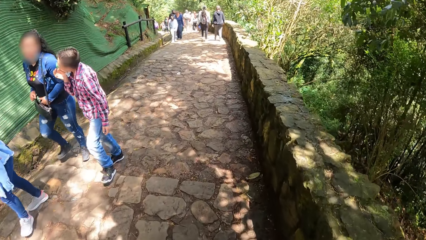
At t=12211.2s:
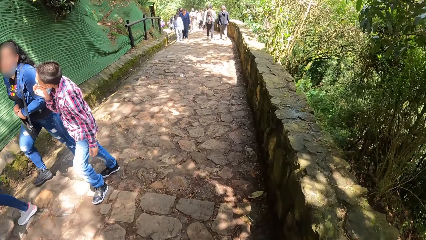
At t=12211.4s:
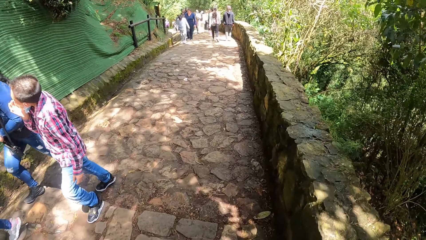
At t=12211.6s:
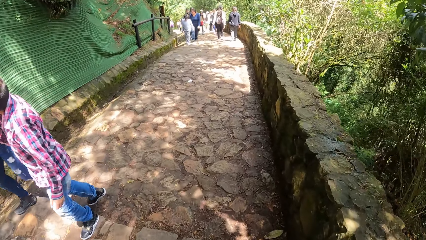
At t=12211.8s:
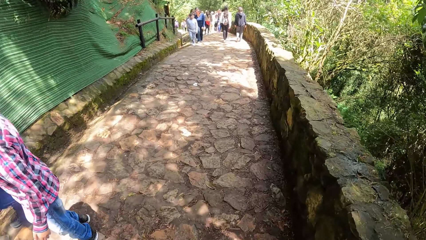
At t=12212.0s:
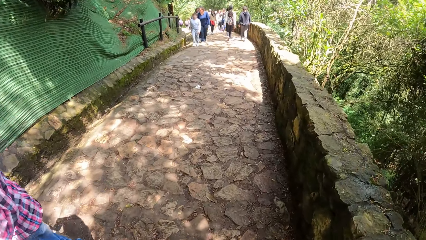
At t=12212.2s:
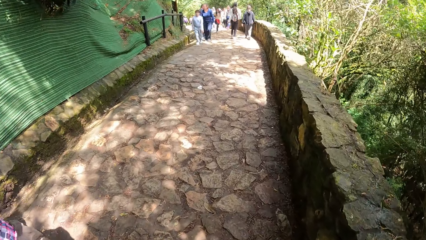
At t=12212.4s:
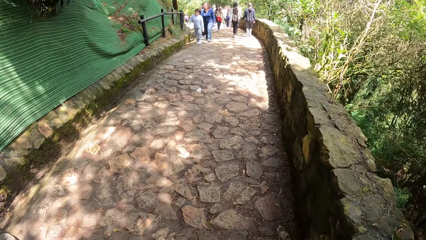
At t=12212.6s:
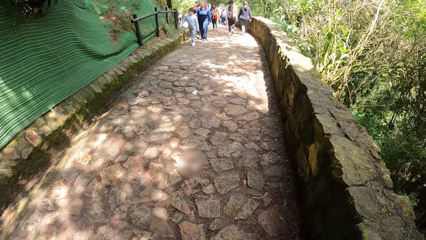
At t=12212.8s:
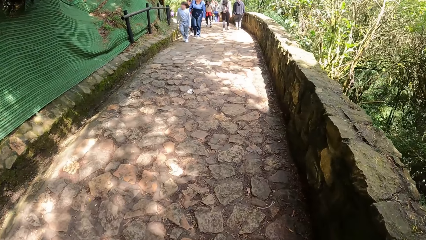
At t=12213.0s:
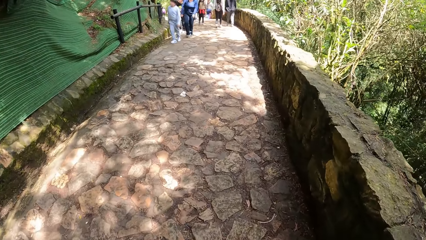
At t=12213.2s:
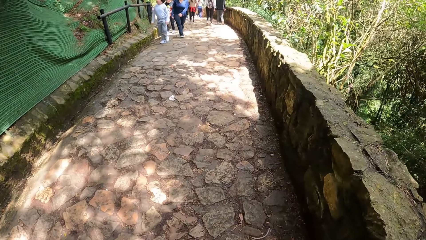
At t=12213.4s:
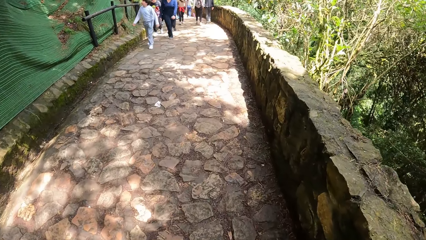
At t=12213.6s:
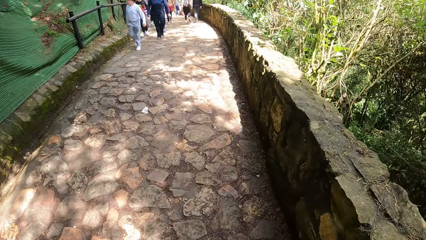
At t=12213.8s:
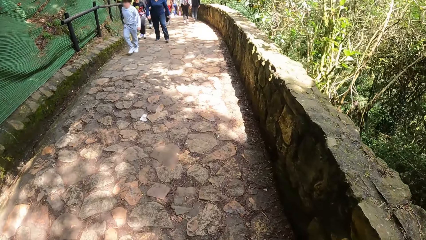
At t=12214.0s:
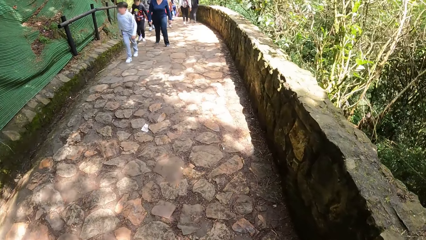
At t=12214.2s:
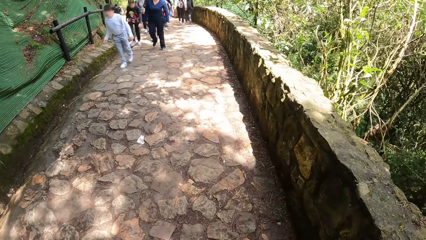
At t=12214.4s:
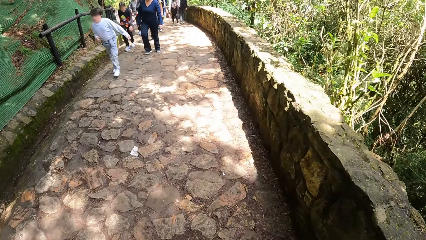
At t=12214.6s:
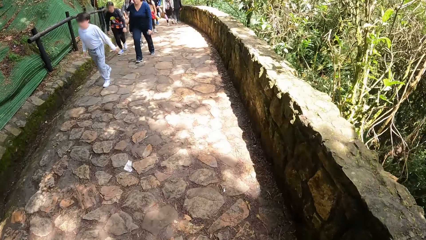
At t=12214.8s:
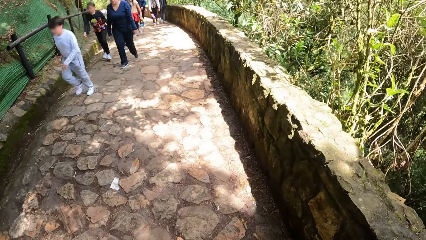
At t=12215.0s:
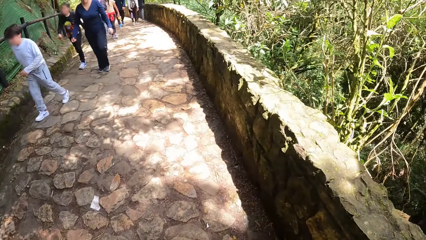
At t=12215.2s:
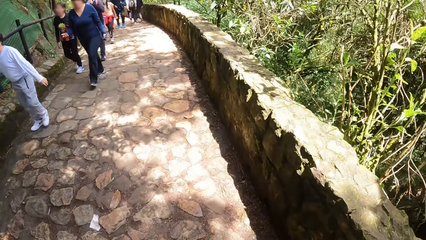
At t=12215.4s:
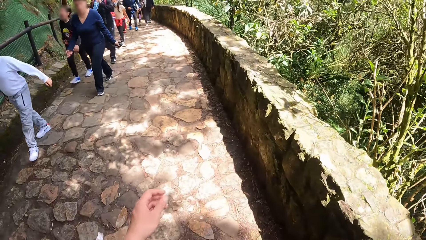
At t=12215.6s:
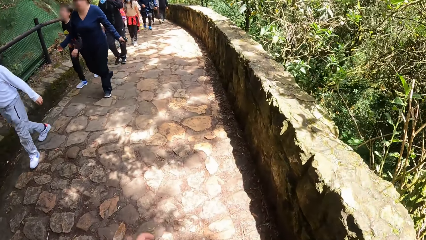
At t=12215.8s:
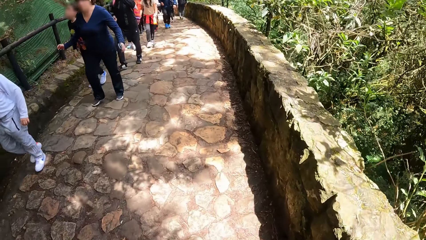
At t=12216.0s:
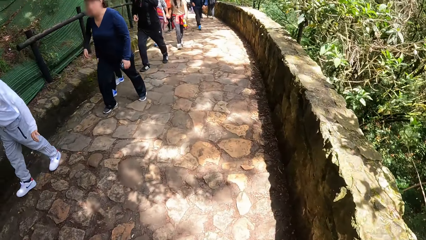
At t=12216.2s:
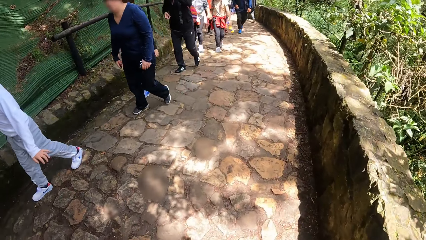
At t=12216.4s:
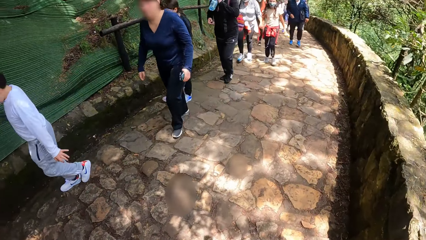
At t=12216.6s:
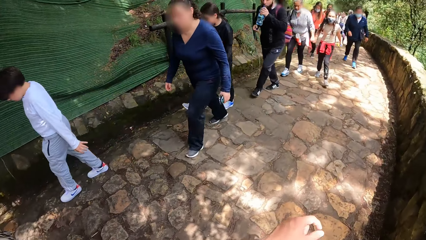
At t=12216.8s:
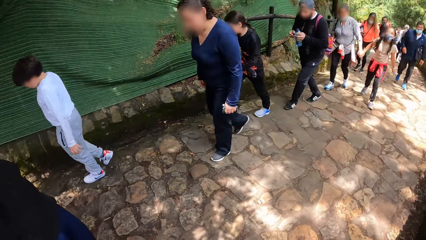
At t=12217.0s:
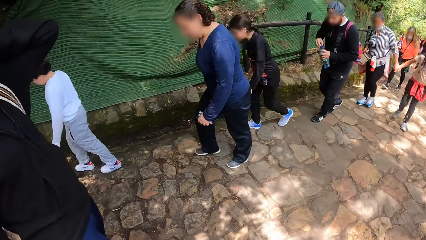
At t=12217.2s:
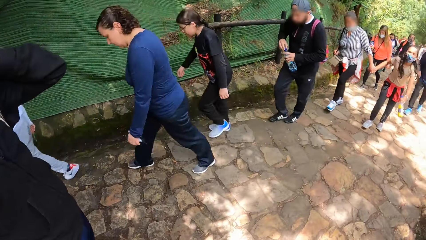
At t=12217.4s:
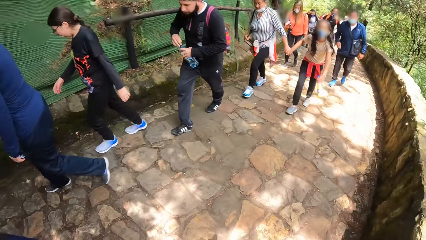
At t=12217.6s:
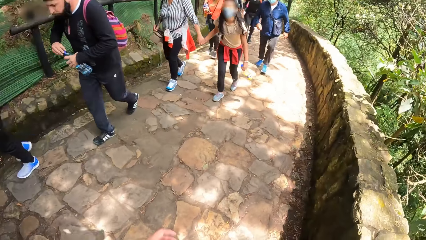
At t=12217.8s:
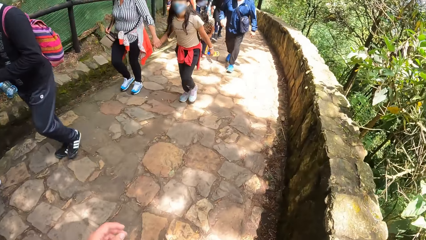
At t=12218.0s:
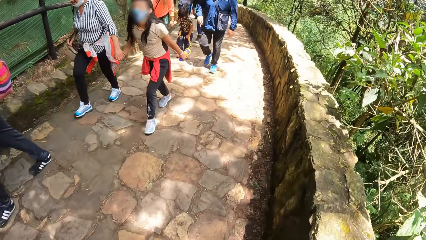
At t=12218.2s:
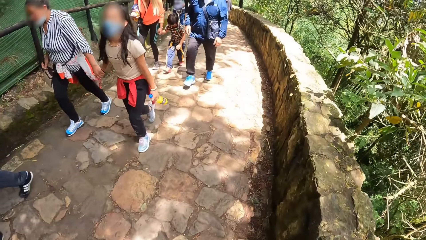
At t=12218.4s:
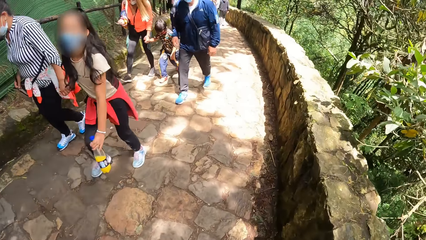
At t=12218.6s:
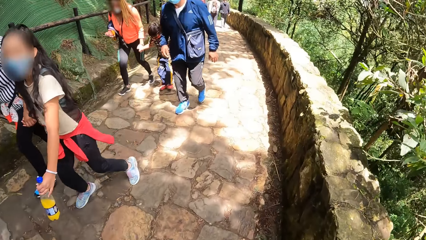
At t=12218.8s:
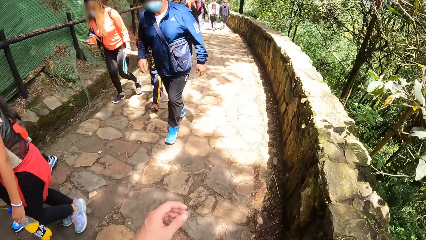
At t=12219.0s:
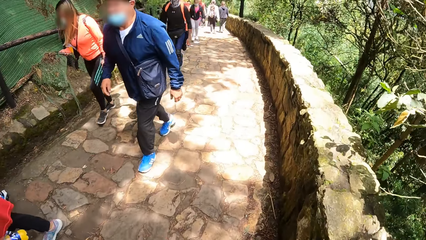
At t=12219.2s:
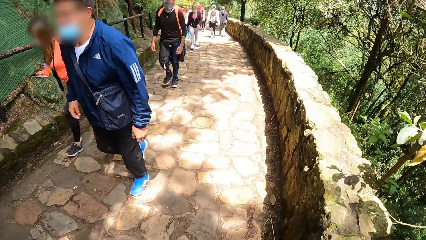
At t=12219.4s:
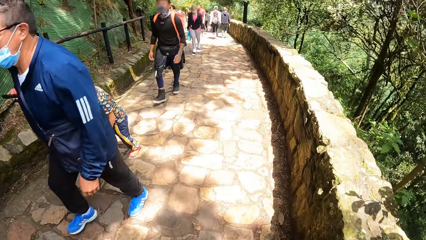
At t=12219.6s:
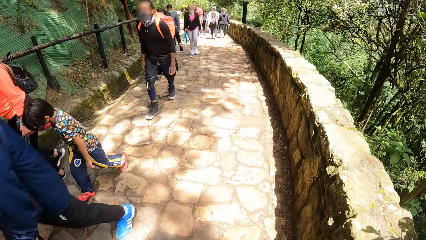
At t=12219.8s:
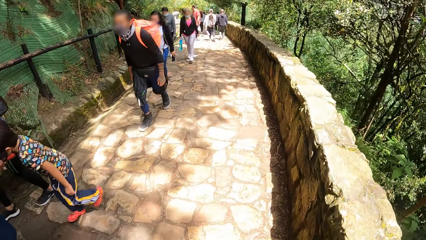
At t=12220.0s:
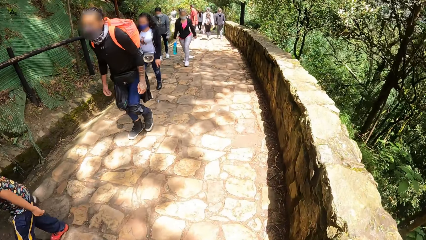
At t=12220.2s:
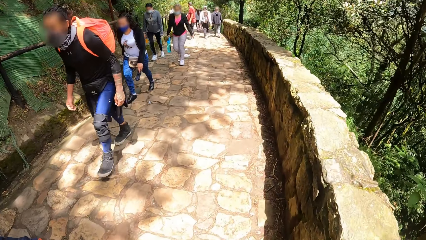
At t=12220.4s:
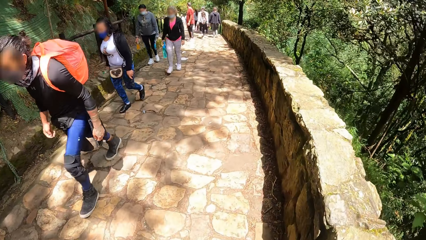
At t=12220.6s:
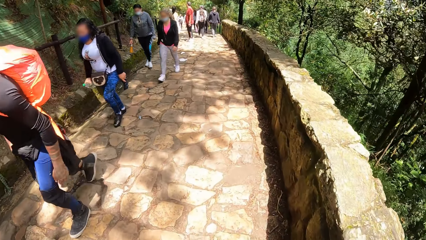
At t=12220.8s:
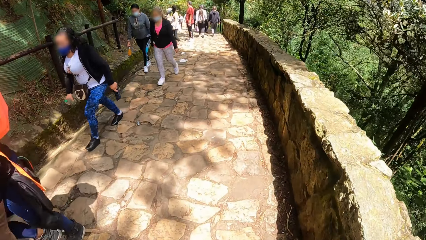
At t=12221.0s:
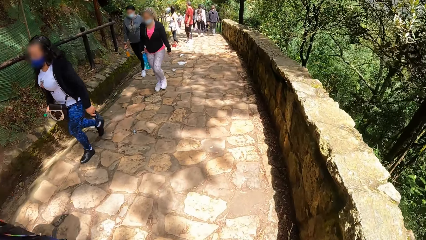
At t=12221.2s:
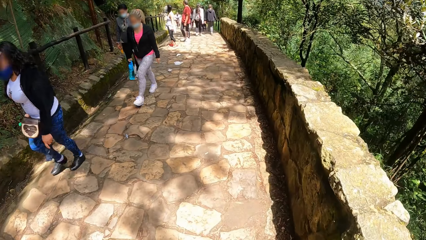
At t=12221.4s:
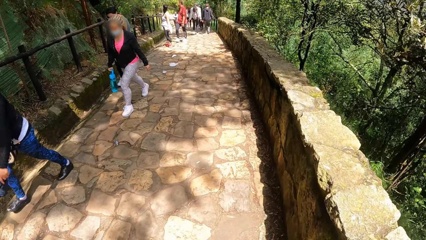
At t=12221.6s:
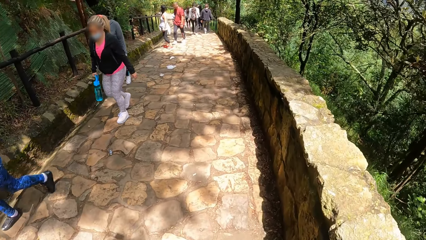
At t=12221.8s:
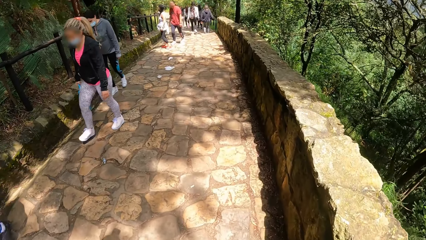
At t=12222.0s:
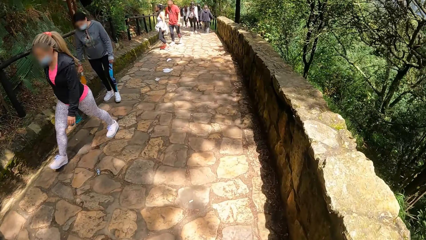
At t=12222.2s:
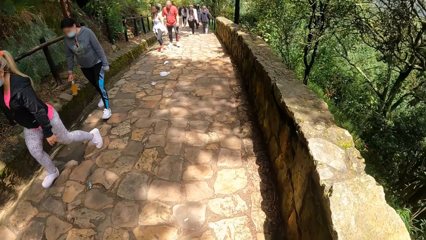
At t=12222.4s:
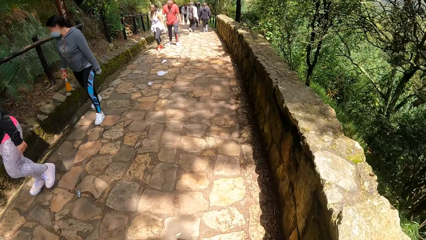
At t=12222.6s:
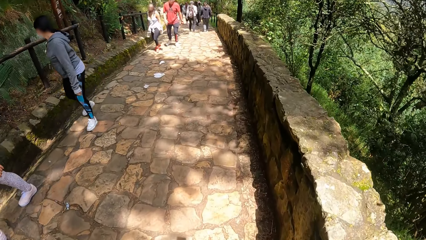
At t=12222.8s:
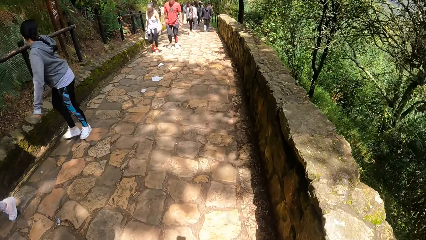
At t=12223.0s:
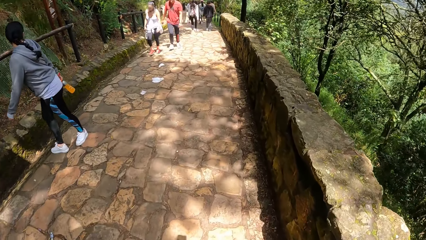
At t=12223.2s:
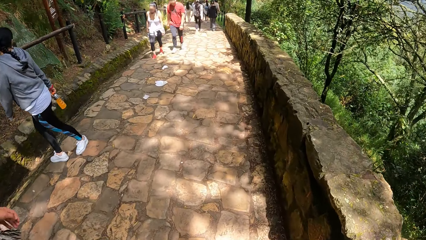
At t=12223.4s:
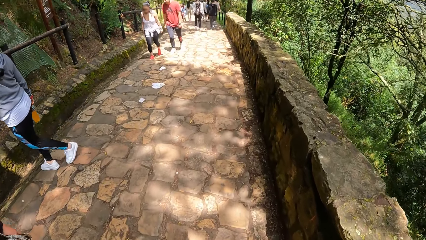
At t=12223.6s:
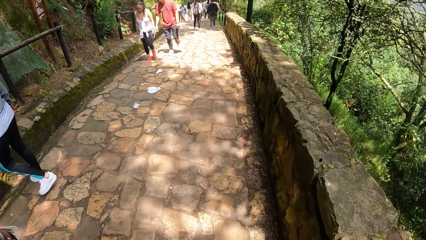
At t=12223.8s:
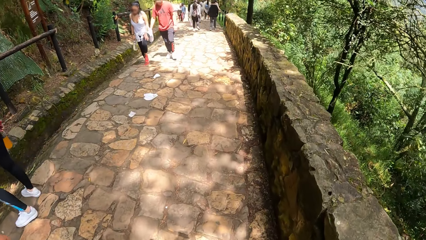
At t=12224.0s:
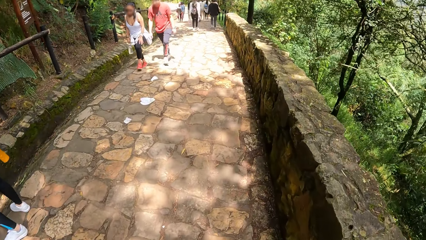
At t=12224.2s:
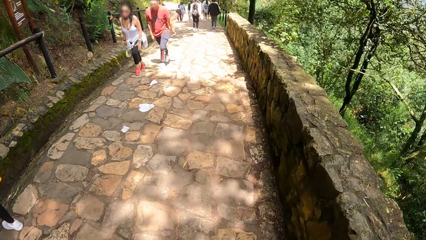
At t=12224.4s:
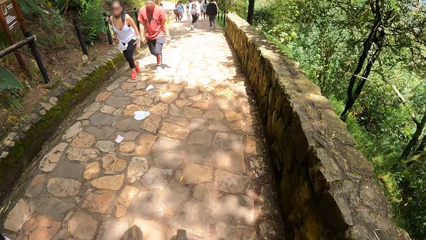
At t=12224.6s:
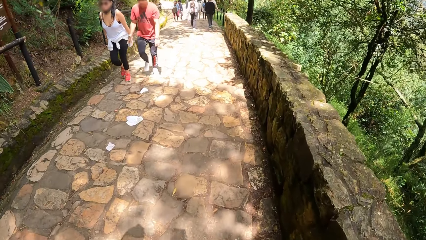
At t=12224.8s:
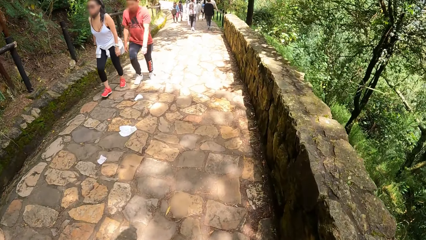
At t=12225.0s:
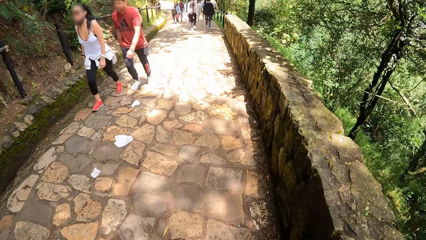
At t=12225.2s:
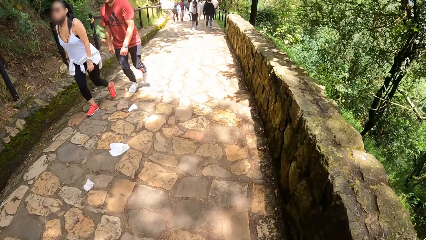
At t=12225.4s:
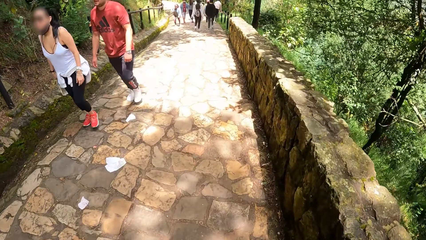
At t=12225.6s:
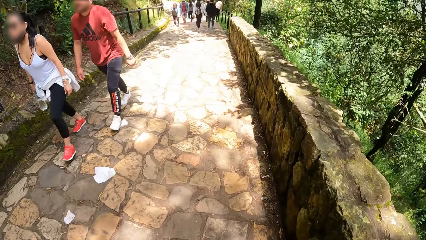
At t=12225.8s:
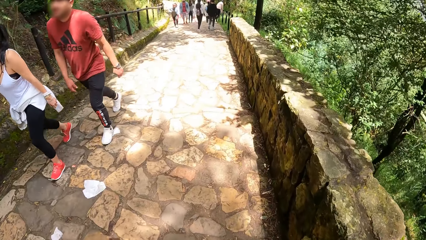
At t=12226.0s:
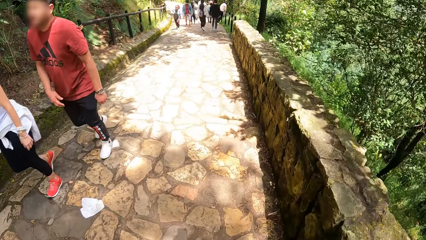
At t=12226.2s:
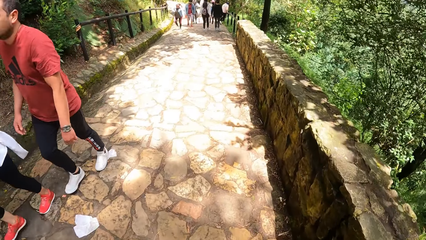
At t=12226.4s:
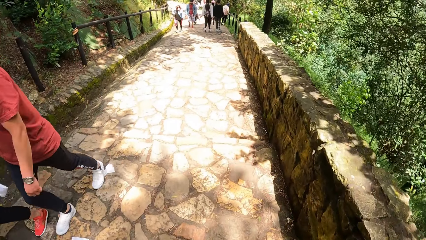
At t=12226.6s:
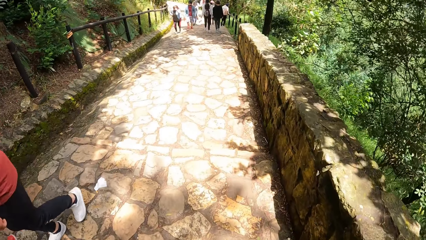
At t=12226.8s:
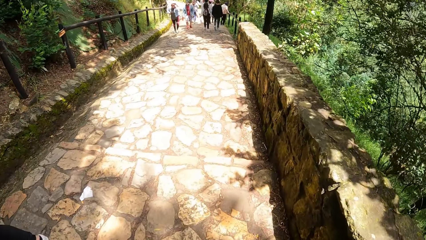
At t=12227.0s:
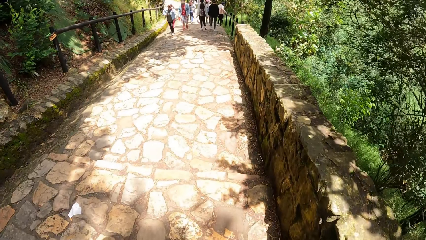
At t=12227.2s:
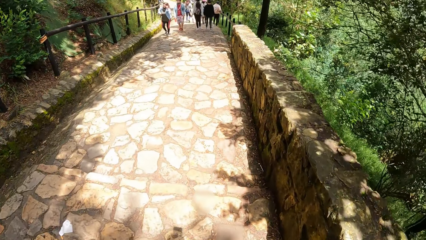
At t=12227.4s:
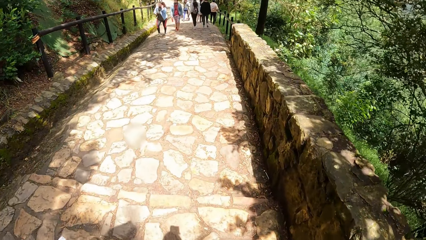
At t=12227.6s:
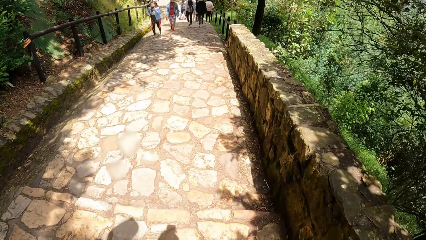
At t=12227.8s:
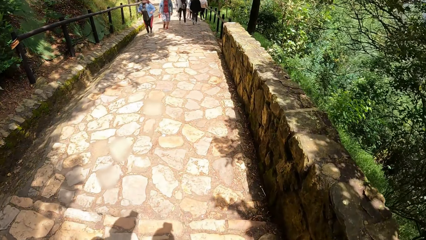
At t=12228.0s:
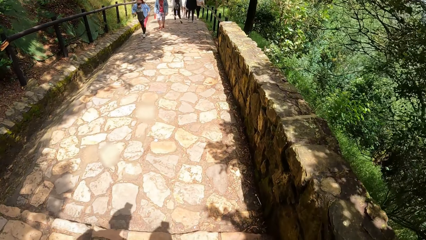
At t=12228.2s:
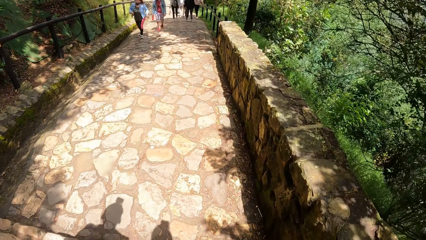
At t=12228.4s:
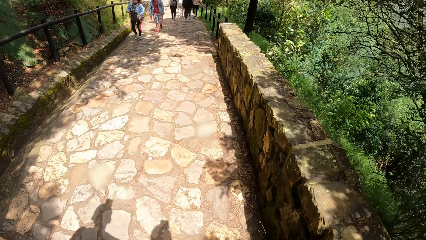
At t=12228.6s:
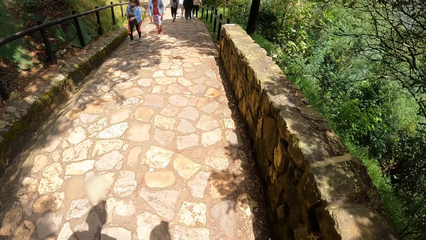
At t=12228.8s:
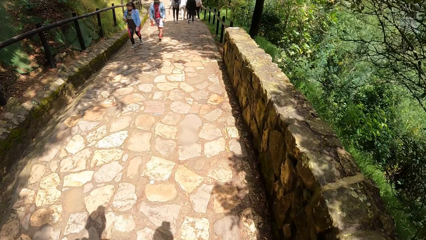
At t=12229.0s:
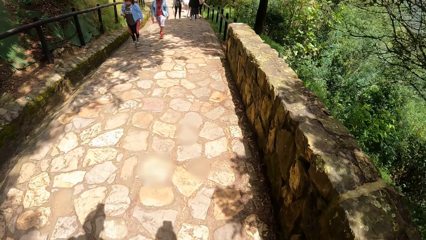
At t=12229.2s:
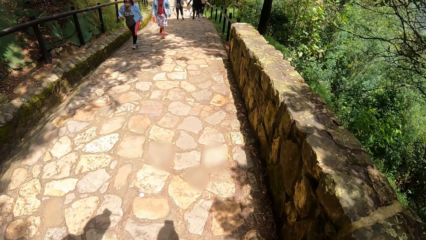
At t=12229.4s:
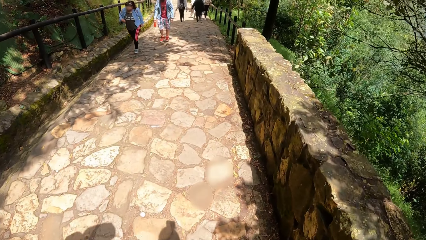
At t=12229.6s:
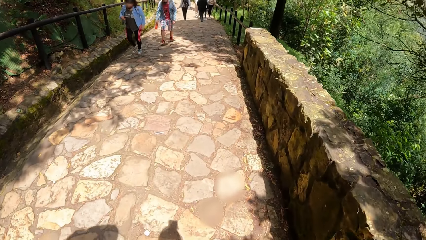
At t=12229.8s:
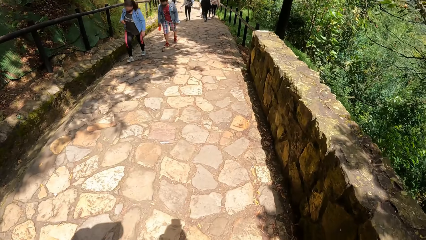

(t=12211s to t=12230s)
The camera wearer walks around. They walk around again.
